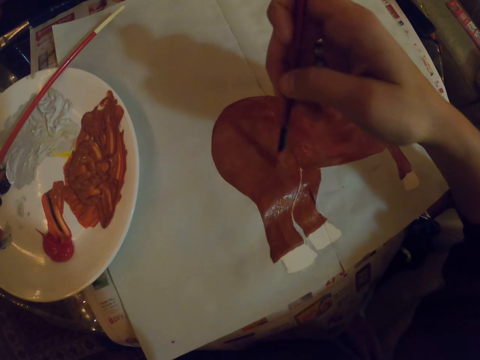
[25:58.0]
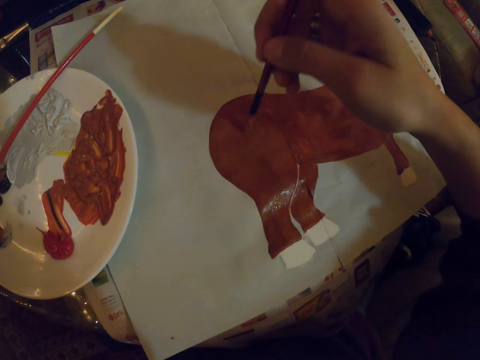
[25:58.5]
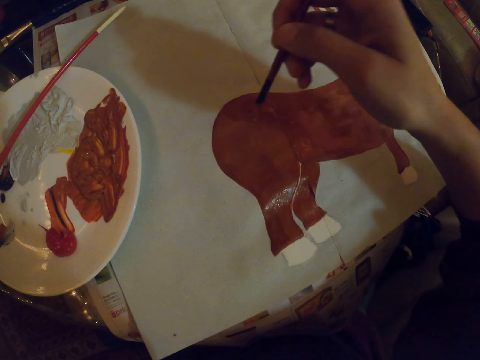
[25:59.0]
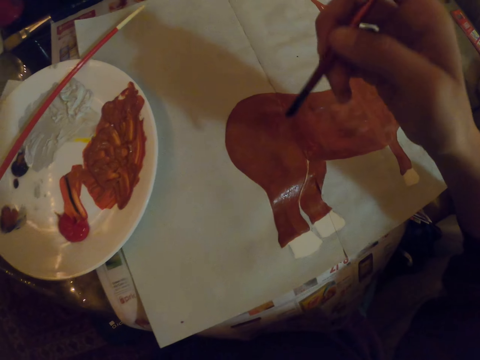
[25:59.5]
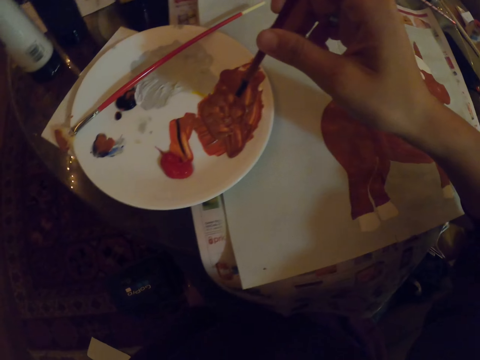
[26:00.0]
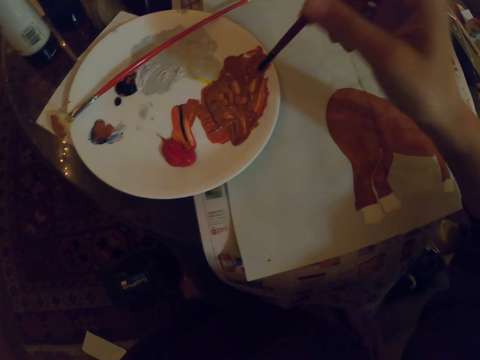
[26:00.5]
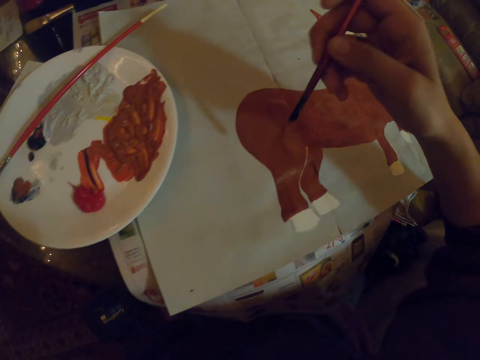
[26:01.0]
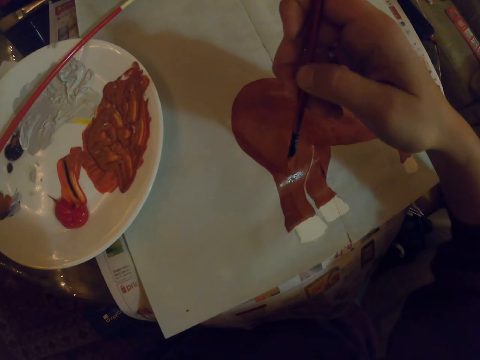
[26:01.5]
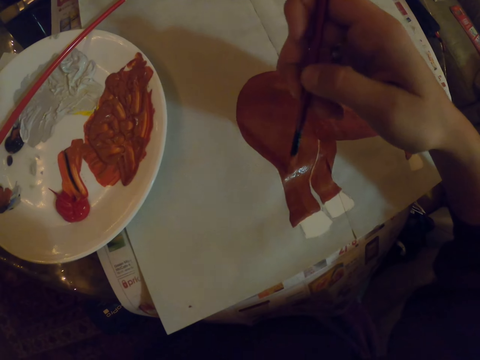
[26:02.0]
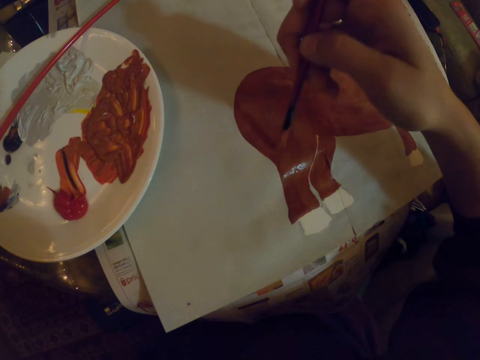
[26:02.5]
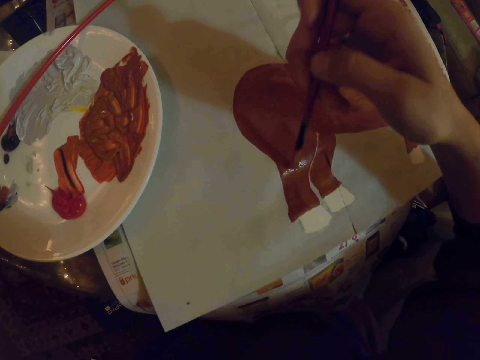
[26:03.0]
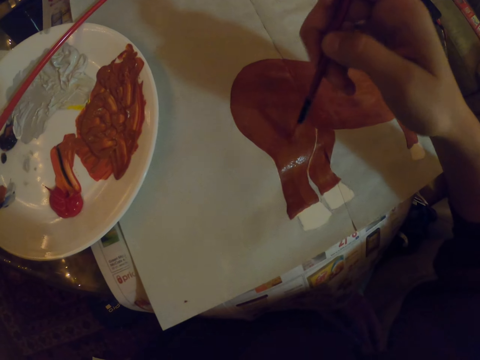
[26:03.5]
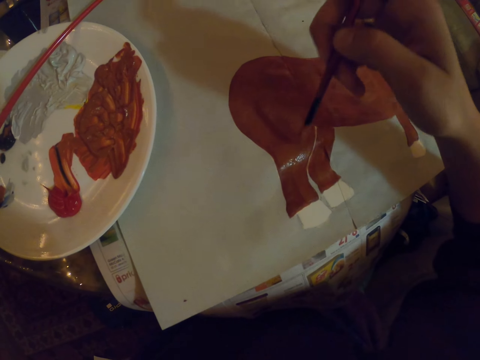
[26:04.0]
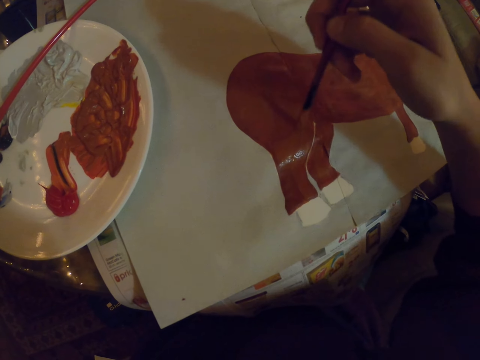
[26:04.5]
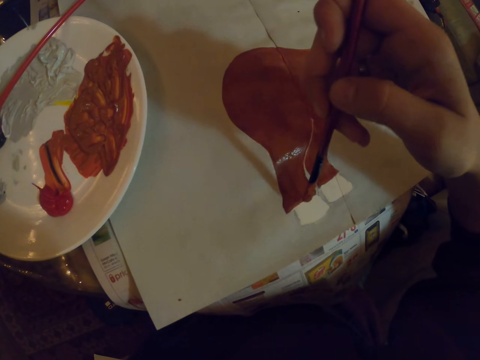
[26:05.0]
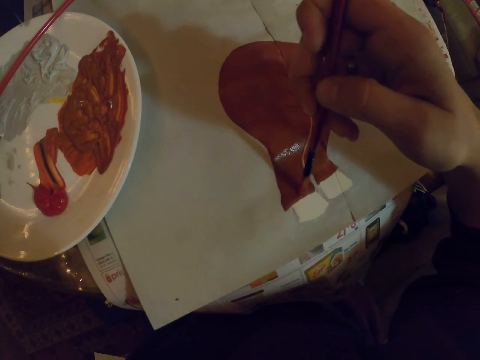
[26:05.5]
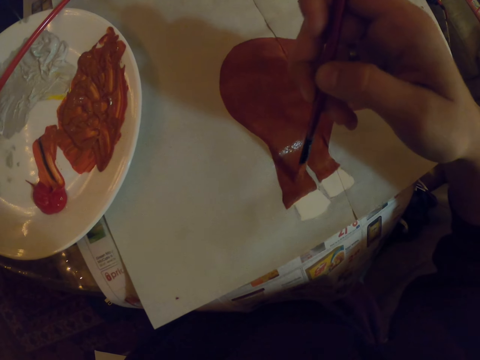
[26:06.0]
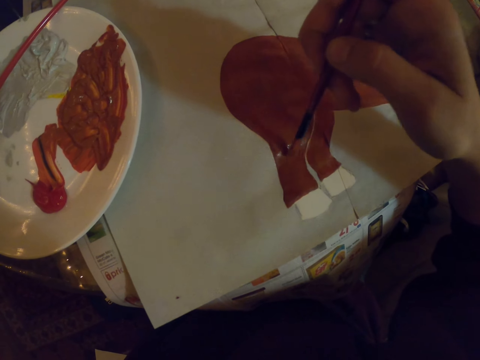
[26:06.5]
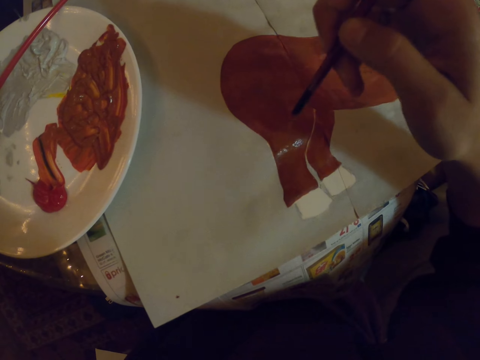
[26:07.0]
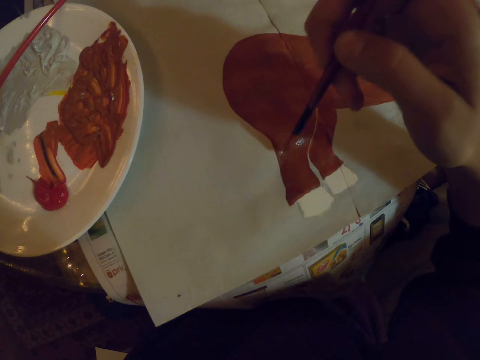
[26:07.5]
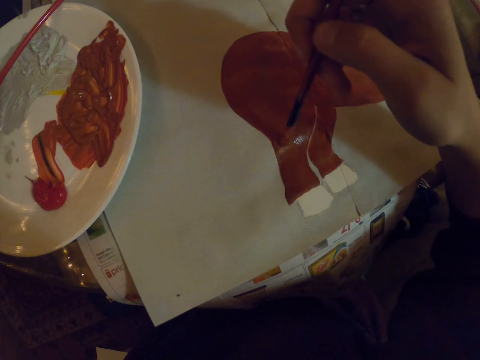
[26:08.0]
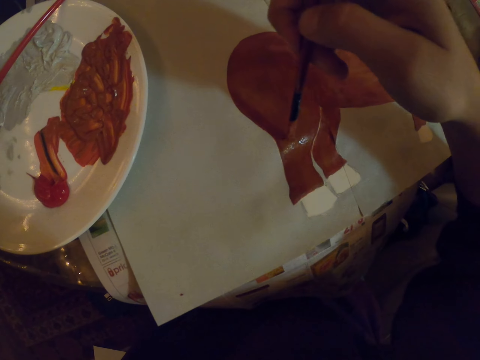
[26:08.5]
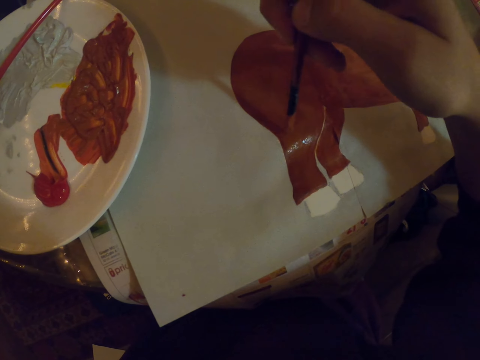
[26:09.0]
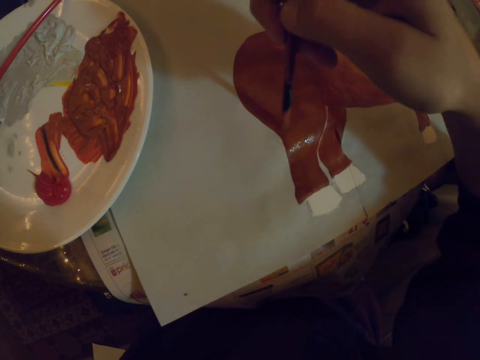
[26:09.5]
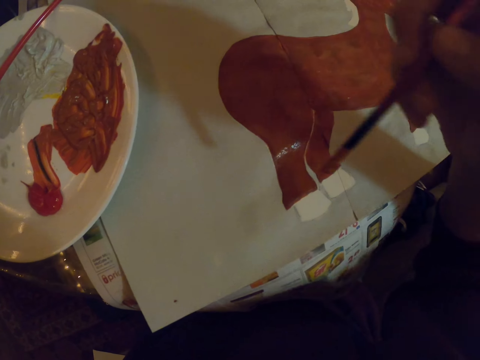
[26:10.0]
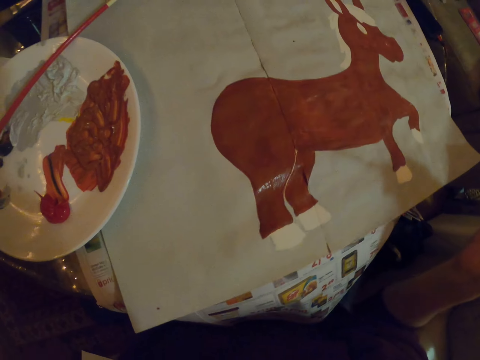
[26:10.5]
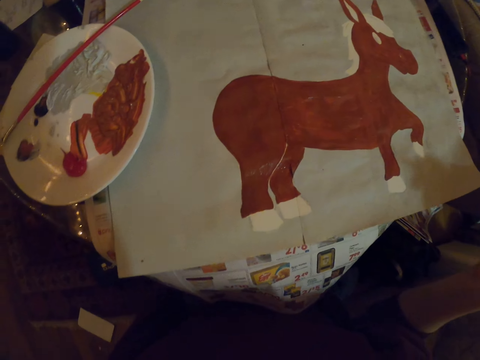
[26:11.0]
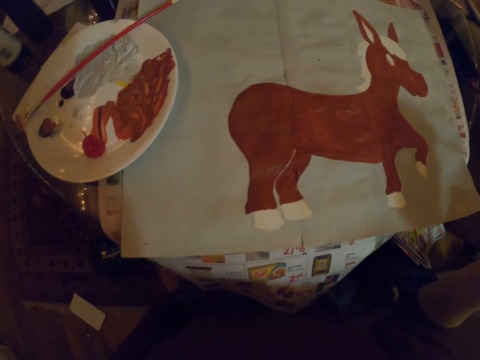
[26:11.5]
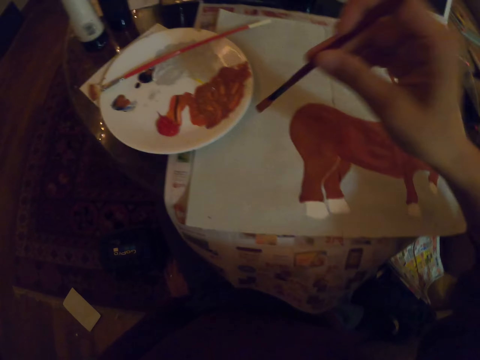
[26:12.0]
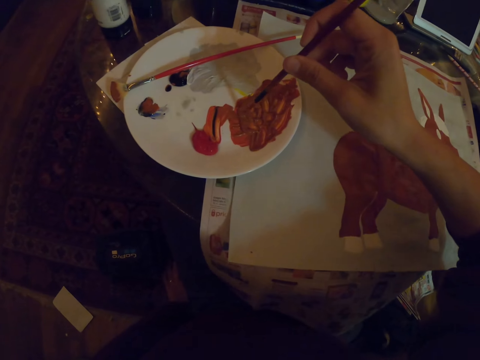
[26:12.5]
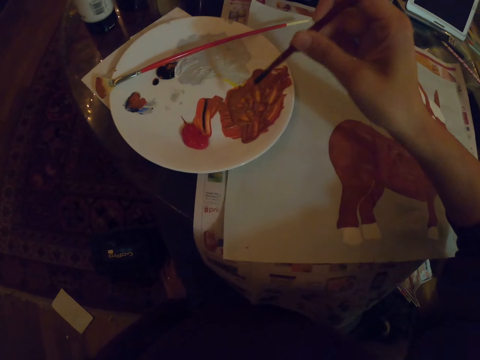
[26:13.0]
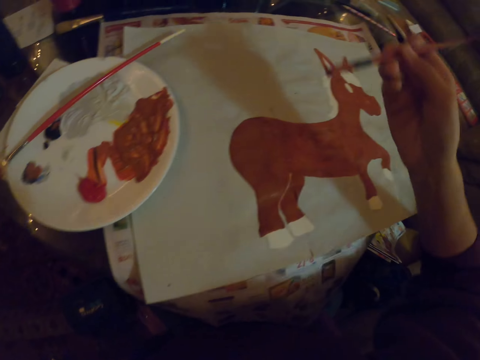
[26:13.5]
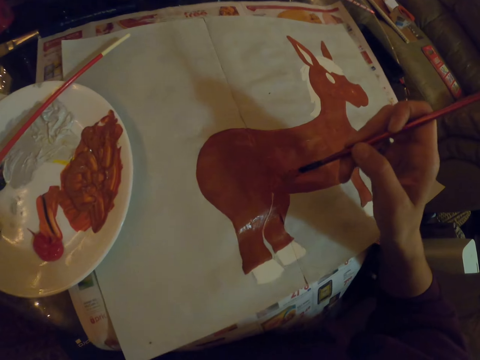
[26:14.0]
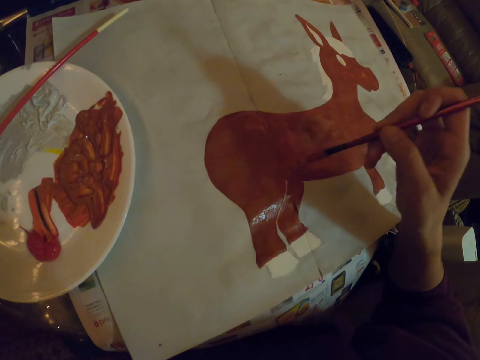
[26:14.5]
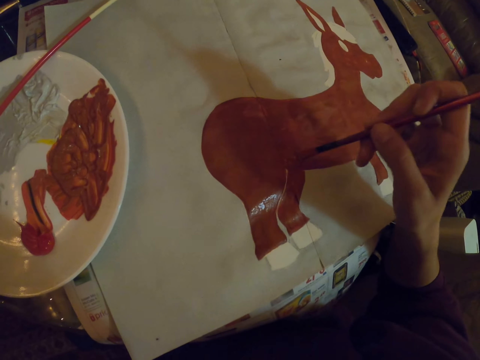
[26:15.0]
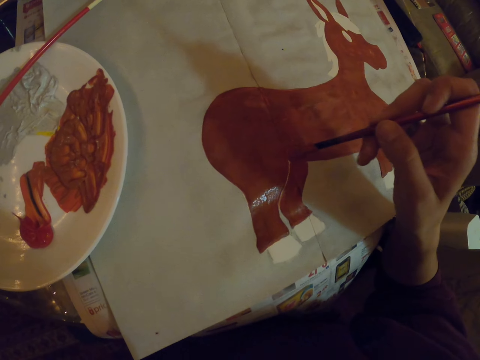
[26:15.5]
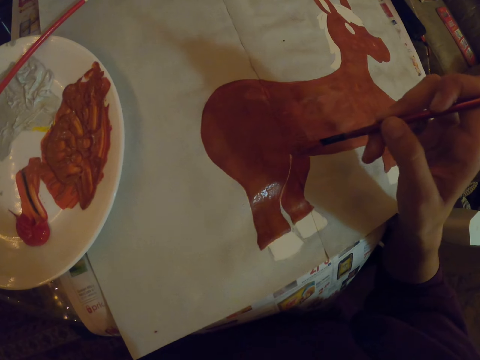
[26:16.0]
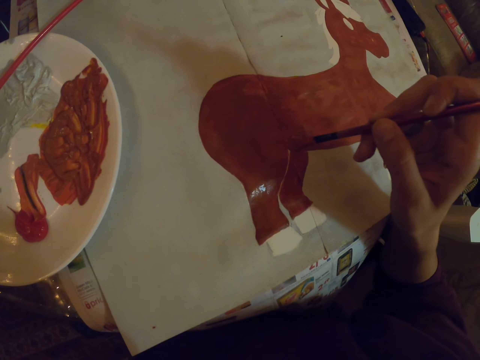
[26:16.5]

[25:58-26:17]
The camera wearer dips an art brush in paint. They repaint a sketch with the art brush on a paper. They pause. They hold the art brush. They look around. They dip the art brush in the paint. They repaint the sketch with the art brush on the paper.

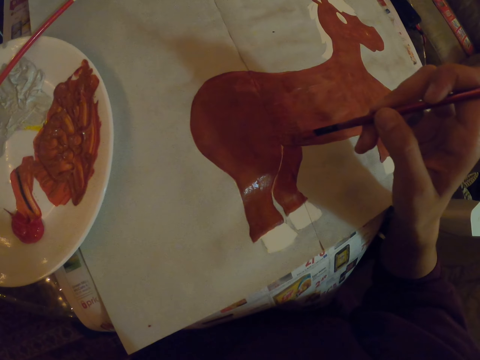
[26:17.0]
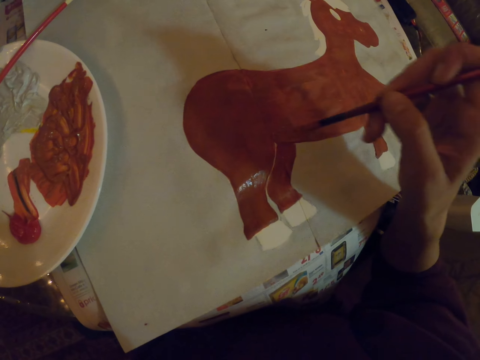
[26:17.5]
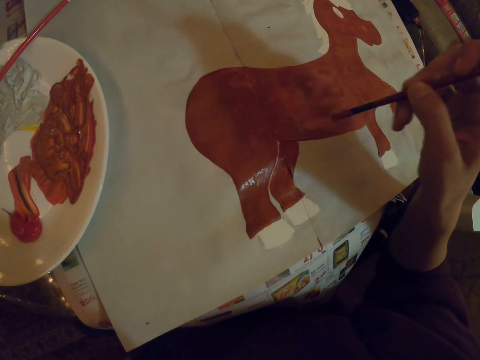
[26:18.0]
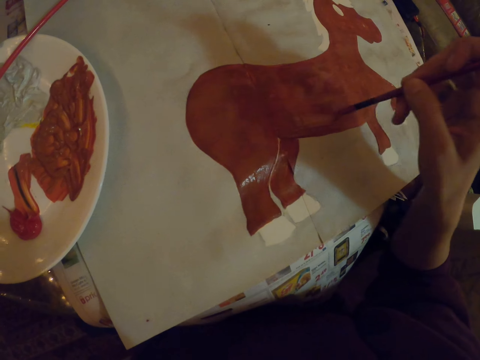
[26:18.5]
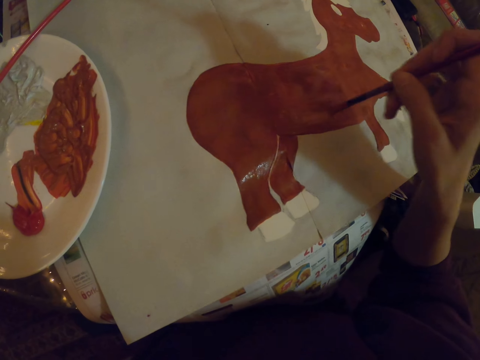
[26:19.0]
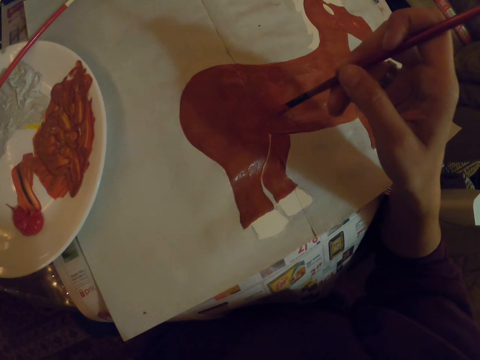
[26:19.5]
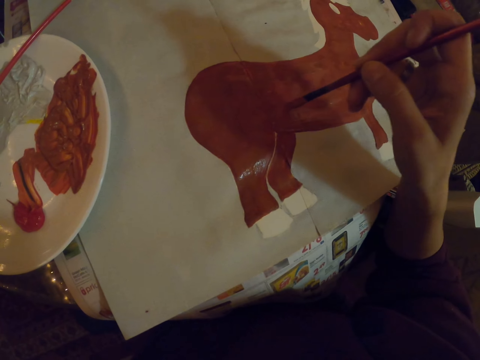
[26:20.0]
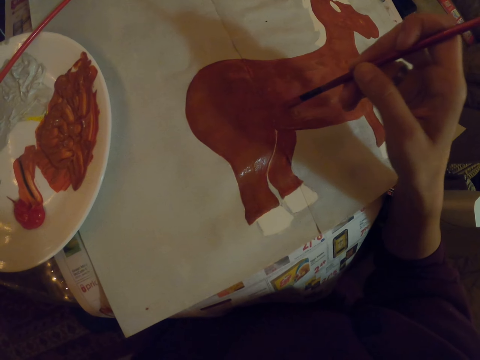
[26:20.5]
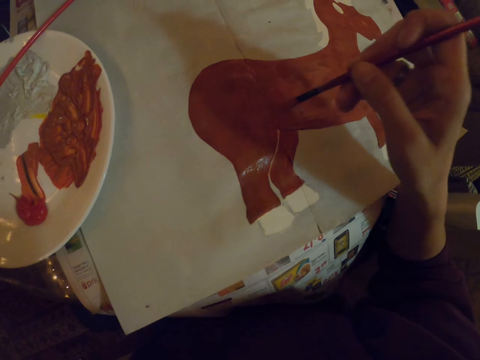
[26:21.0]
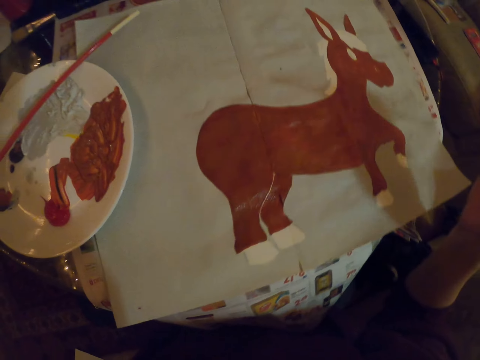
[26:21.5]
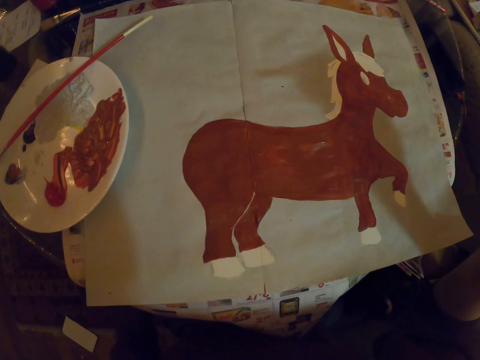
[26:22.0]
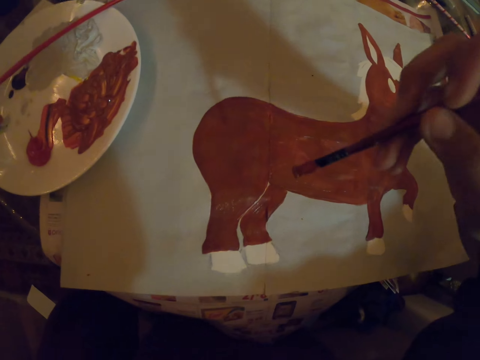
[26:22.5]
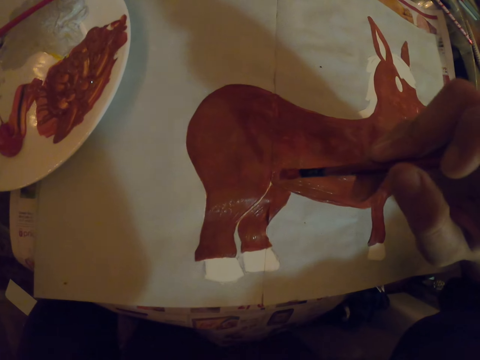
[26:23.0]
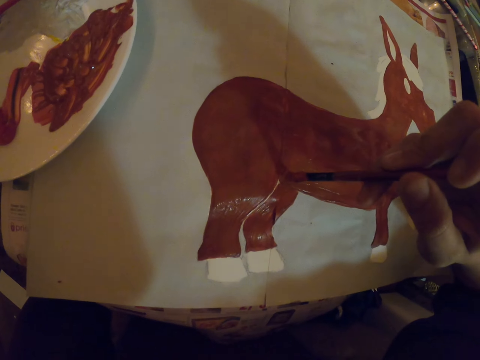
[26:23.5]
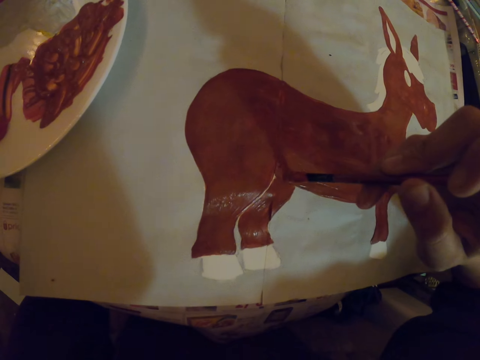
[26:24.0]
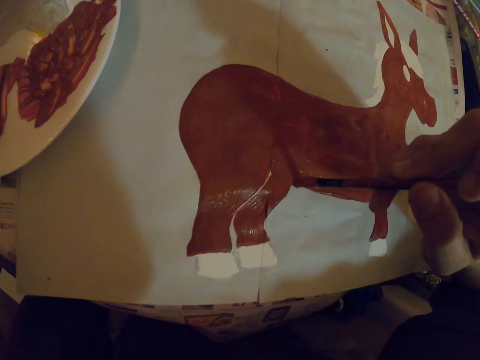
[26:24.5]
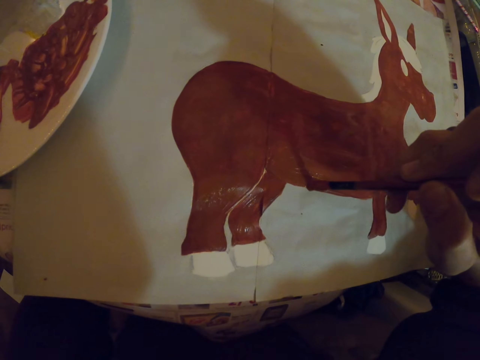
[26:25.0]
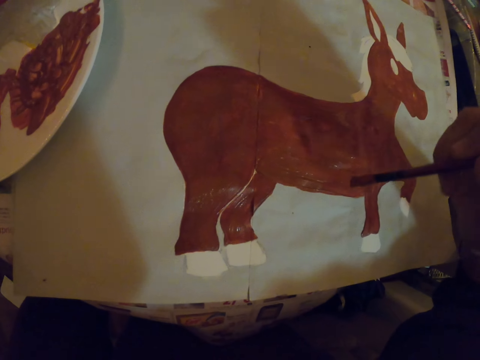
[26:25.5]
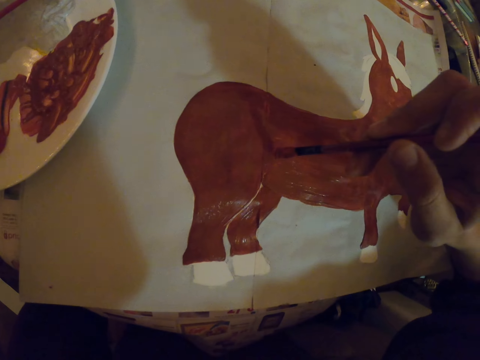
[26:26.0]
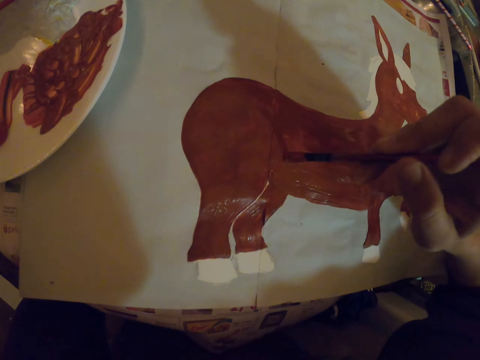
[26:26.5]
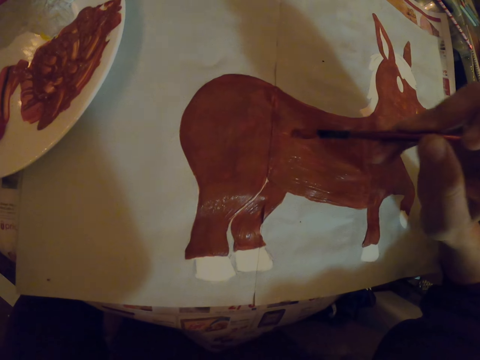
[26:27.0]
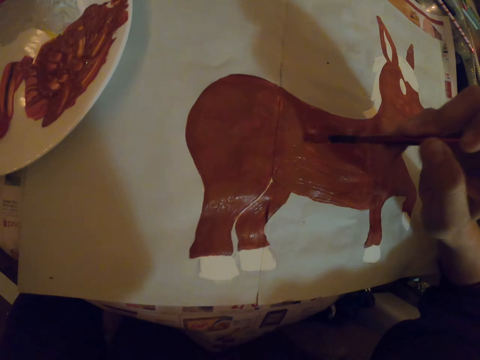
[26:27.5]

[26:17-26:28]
The camera wearer pauses. They hold an art brush. They repaint a sketch with the art brush.
